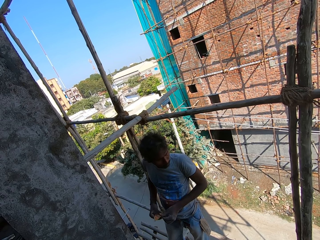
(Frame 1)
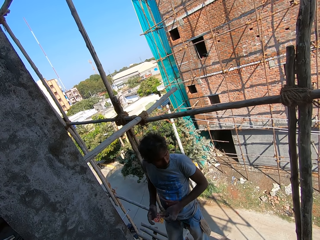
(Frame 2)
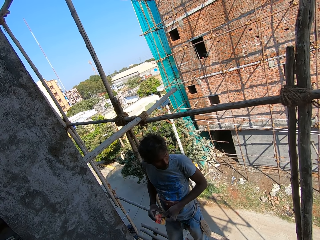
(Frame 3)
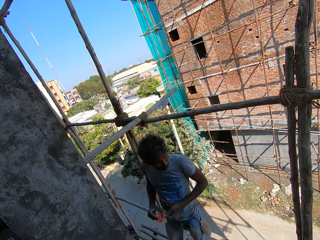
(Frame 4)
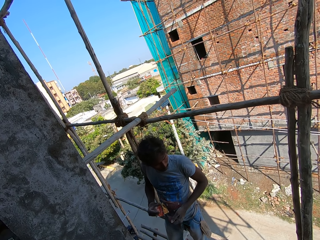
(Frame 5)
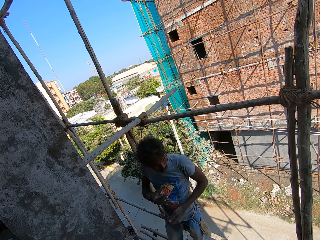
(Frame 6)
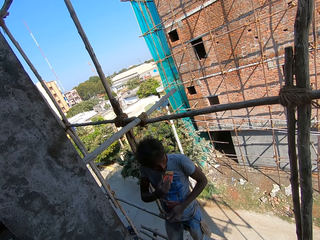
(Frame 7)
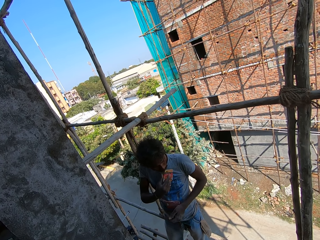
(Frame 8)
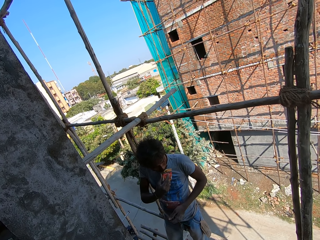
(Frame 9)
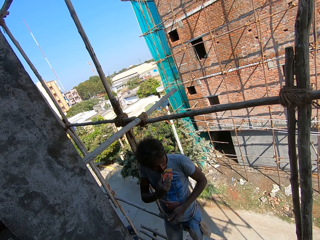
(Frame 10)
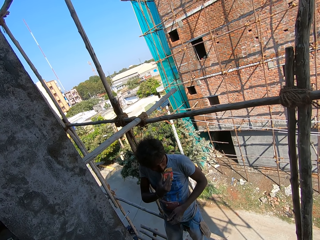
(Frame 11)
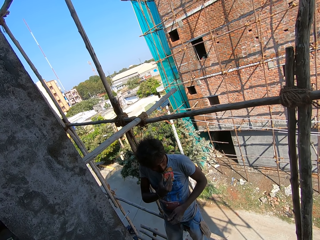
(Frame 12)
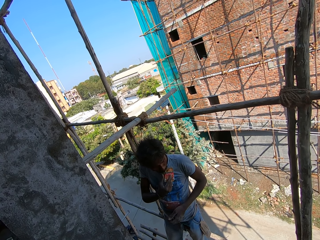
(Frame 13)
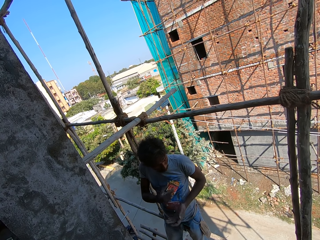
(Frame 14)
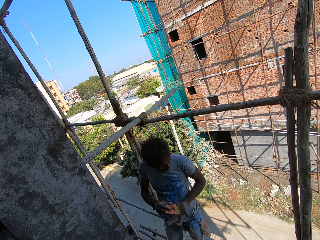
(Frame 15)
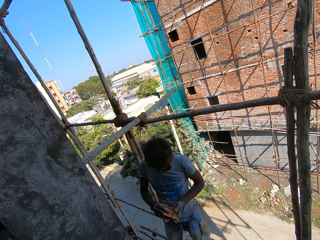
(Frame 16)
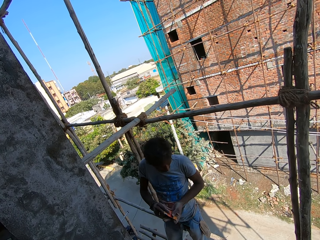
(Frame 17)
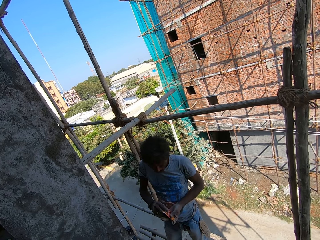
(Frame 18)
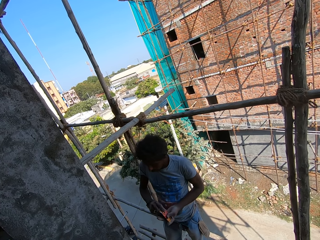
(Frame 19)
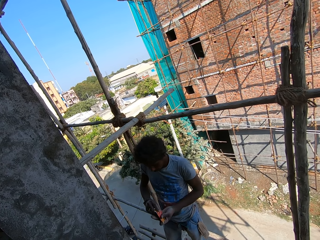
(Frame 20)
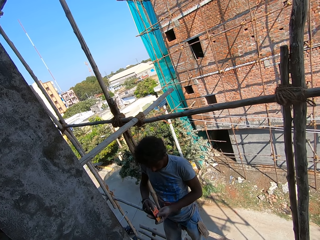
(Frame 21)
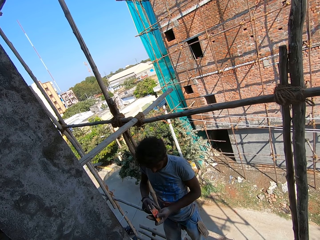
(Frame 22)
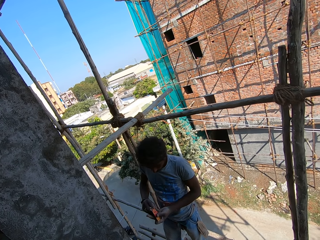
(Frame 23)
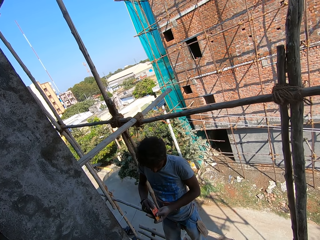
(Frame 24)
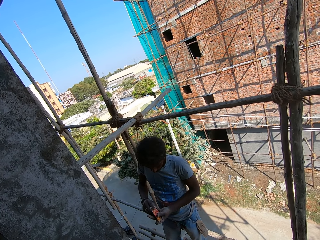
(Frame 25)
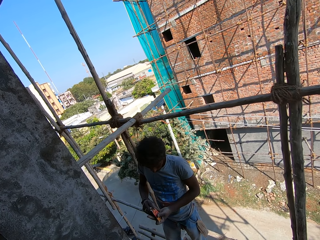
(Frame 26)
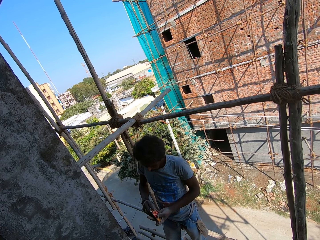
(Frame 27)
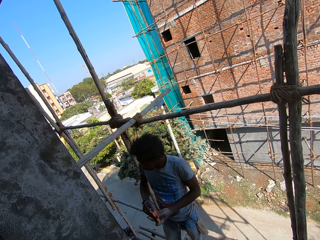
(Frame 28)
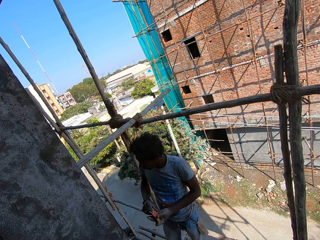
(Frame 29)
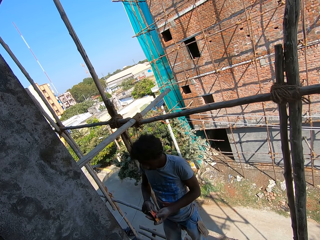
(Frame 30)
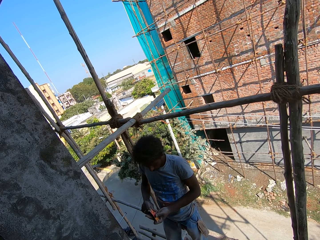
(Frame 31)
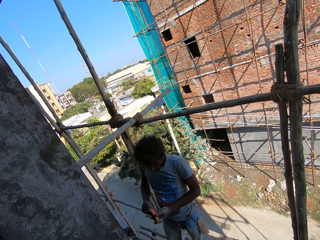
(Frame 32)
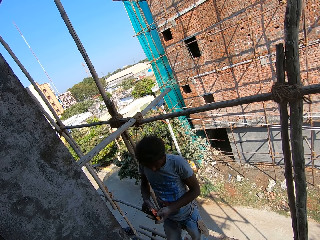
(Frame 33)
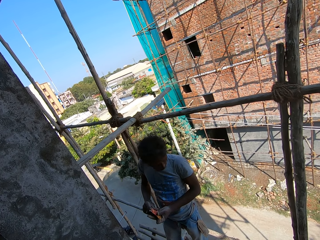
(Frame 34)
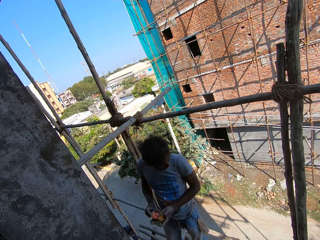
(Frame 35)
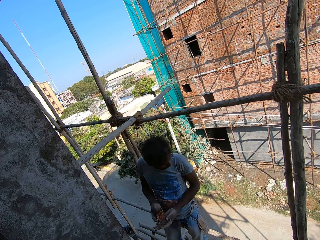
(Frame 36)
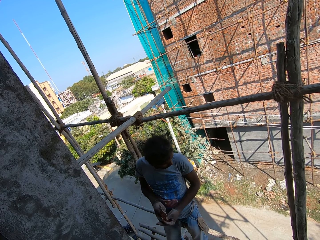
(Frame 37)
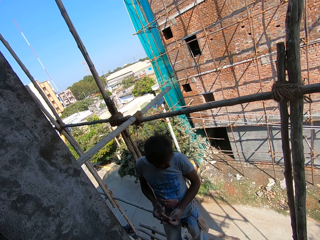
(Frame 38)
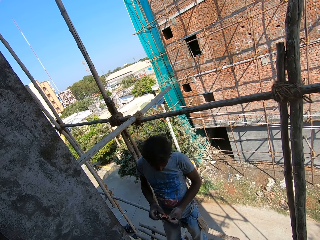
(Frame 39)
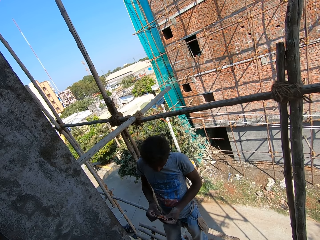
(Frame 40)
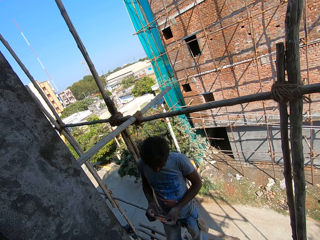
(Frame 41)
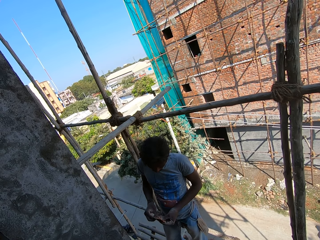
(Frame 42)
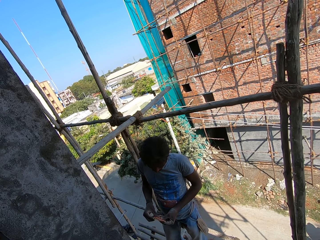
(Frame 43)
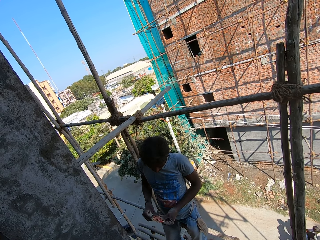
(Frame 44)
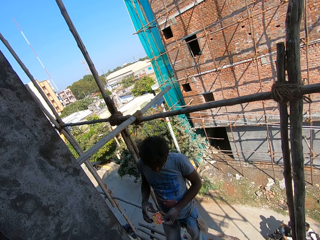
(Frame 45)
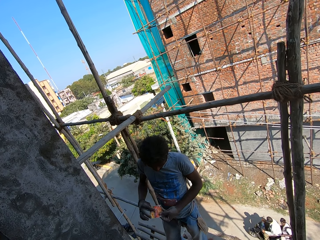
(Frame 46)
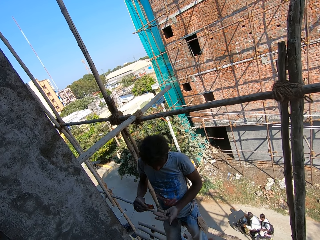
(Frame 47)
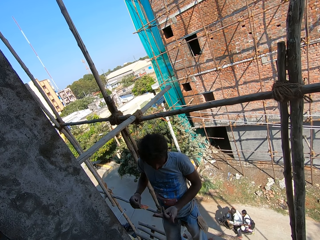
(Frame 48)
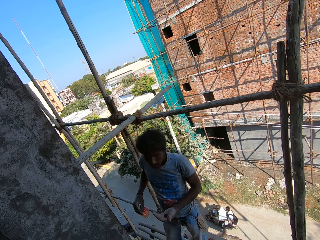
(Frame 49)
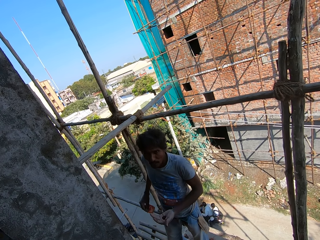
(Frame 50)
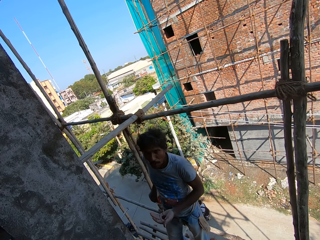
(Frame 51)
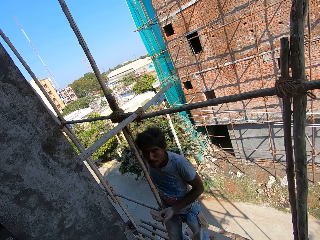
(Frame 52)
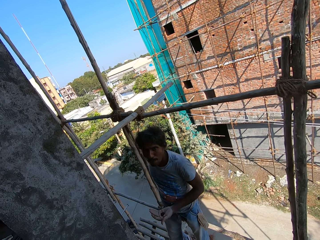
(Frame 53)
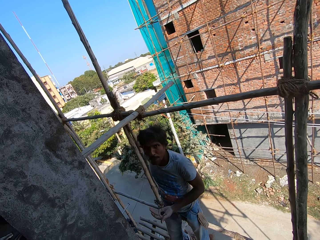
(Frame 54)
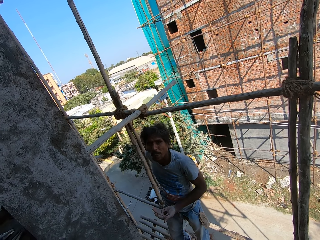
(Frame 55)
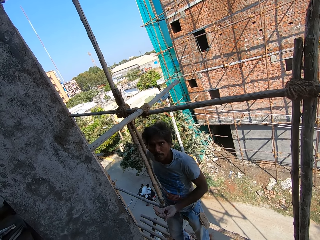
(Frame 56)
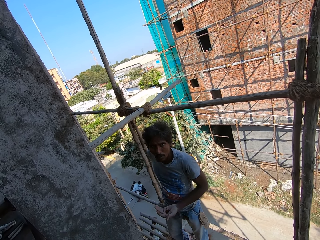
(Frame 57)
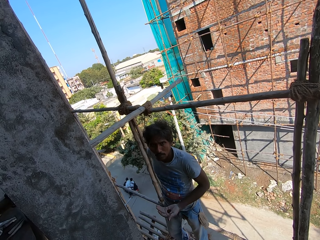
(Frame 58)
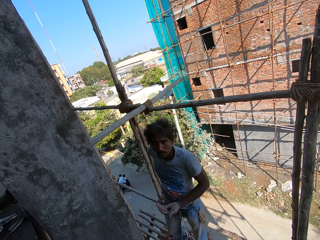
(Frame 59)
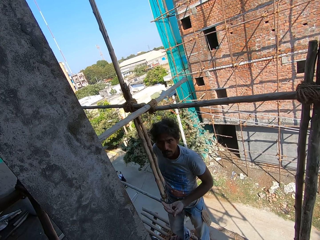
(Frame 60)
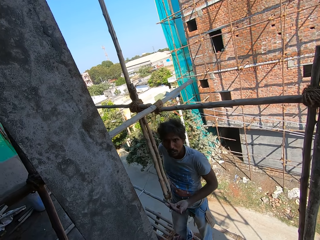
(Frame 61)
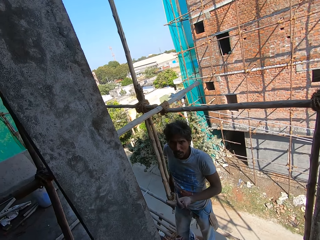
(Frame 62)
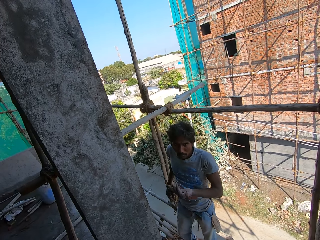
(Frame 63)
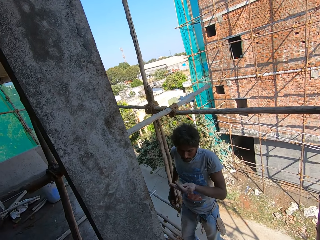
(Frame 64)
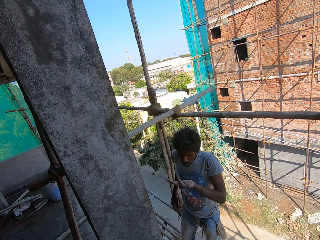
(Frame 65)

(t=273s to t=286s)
A man holds a box with both hands. The man opens the box with his mouth. The man holds the box with both hands. The man pours something on his hand. The man pulls the box off his hand. The man puts the box in the pocket.

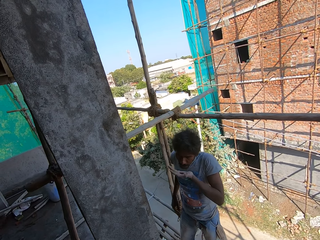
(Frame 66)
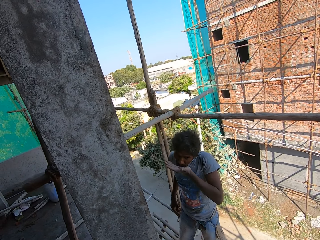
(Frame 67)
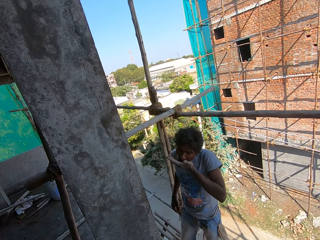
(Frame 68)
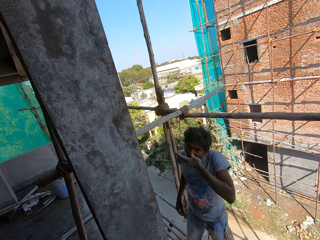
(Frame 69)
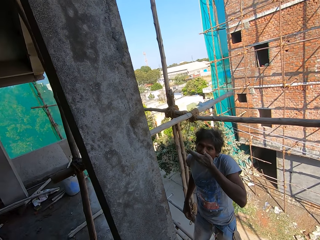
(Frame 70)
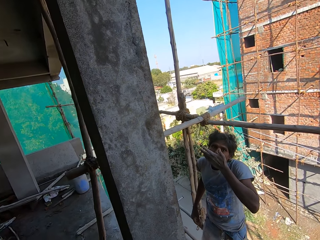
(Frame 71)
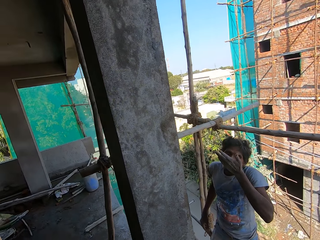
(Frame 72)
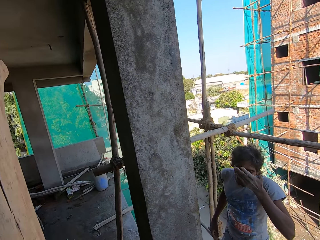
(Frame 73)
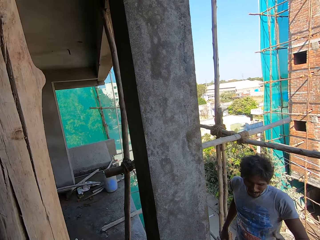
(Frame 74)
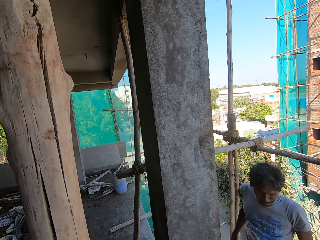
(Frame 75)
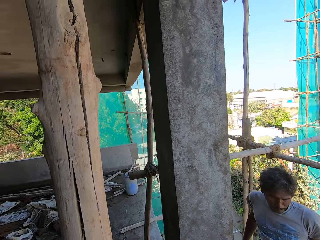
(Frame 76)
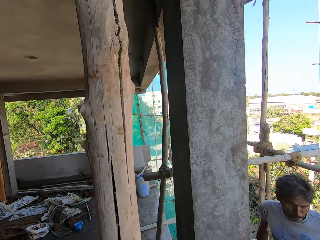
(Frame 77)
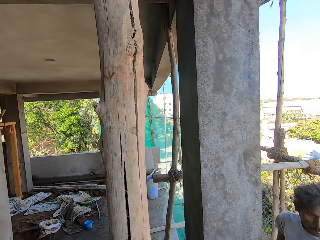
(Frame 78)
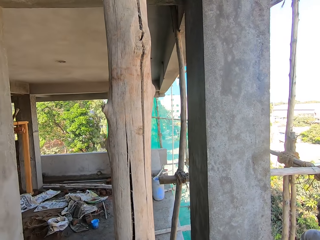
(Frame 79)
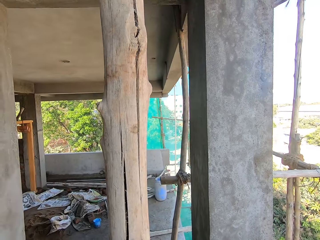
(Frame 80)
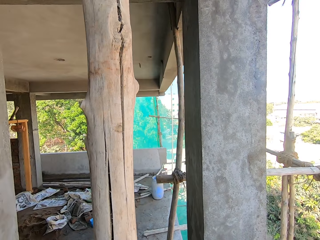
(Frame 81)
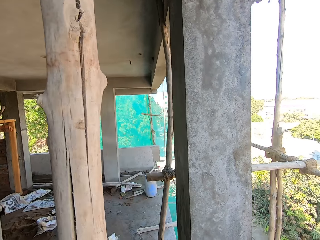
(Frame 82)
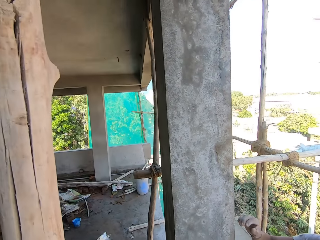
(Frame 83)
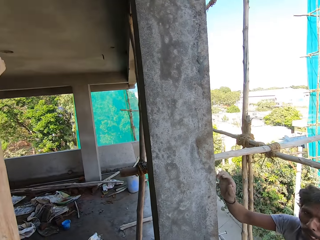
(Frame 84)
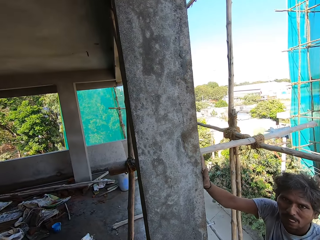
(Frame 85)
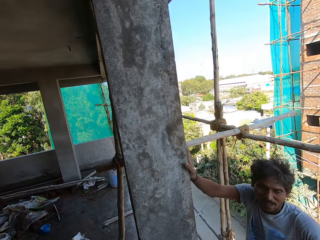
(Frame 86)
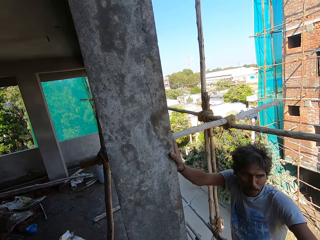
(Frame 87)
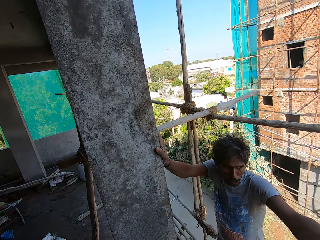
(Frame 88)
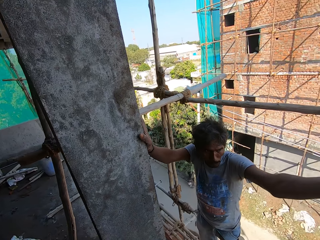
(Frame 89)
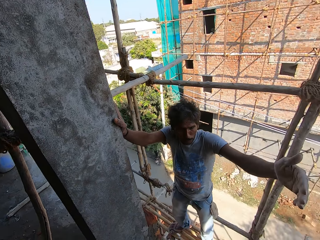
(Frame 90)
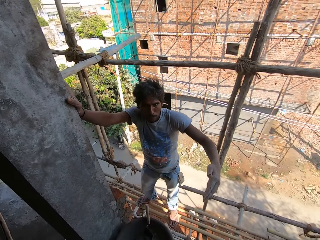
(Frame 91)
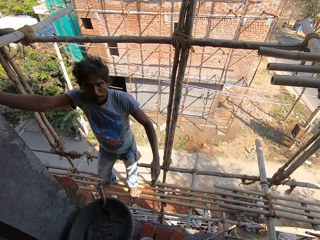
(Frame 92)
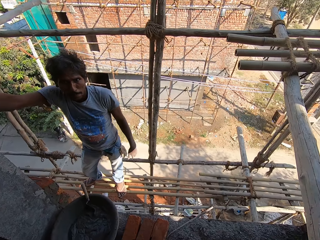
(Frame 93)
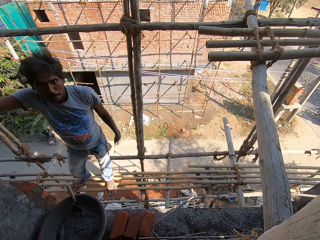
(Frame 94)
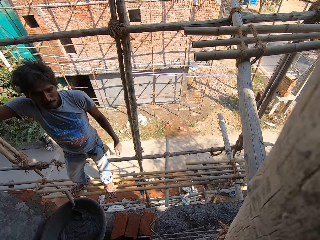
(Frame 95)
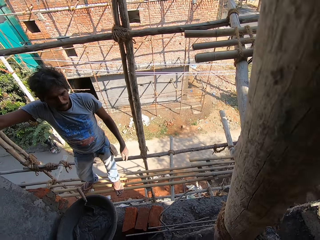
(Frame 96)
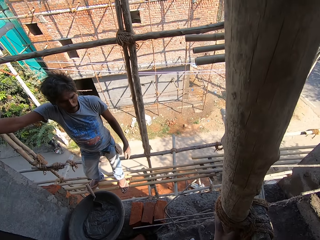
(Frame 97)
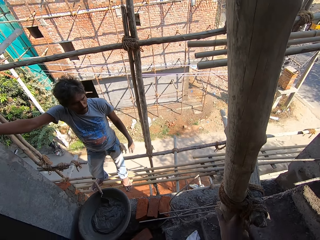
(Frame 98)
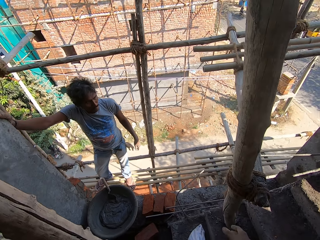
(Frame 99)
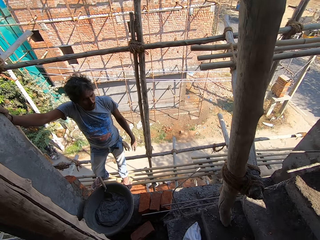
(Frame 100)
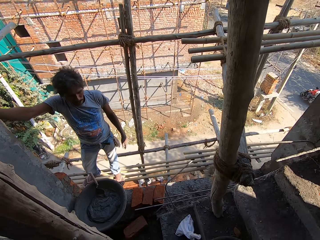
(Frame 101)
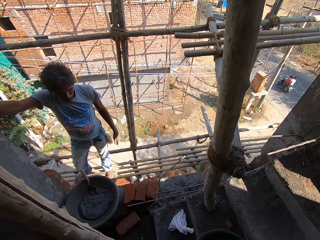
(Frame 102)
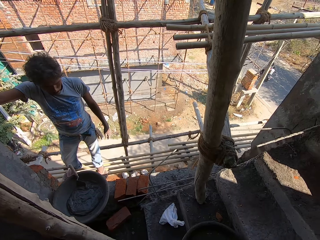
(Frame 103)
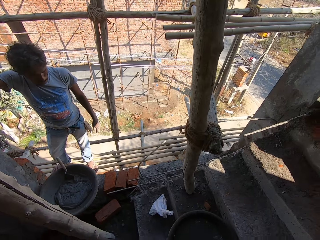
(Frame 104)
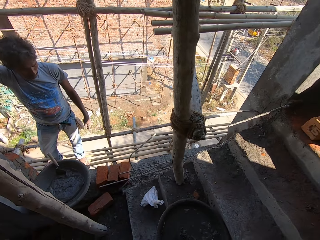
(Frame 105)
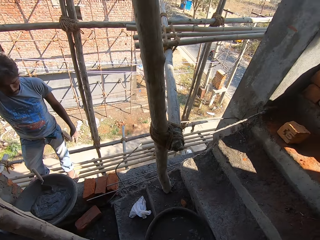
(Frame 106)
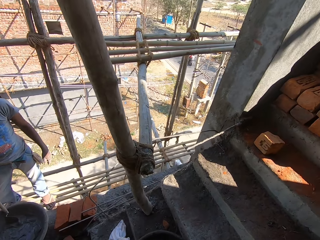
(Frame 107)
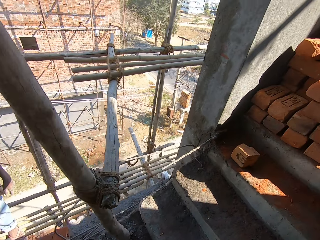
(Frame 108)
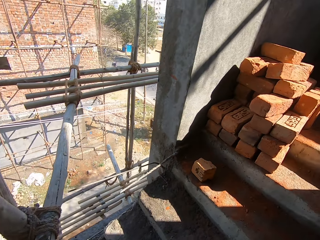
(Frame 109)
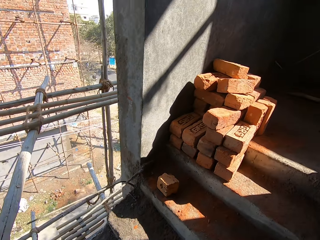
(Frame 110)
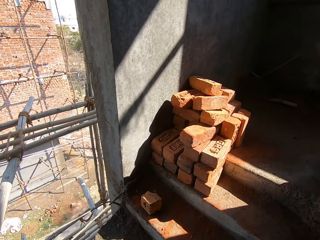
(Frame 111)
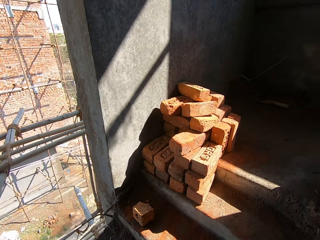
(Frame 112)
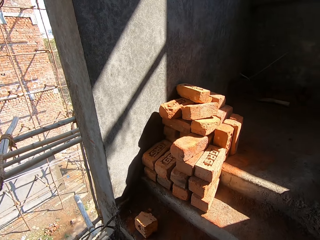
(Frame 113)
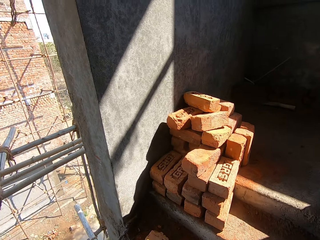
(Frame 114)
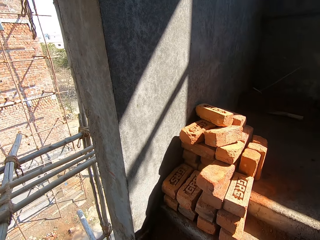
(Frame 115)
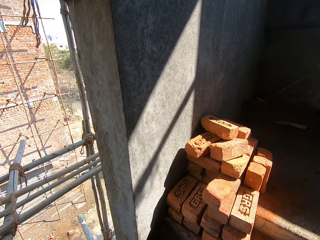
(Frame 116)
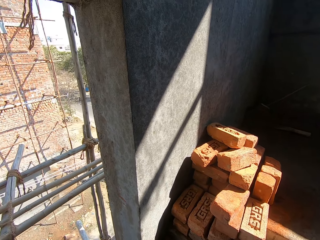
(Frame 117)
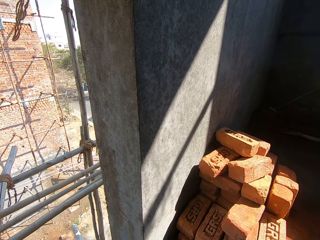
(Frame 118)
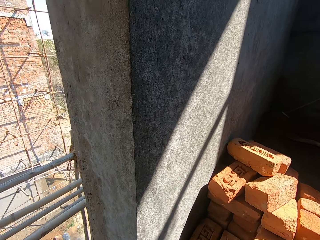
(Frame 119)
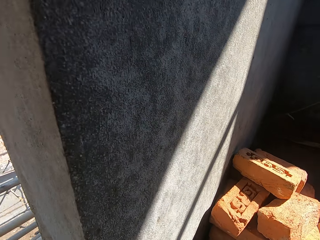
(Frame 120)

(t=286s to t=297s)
The camera wearer eats something with the hands. A man eats something. The camera wearer talks to a person.
